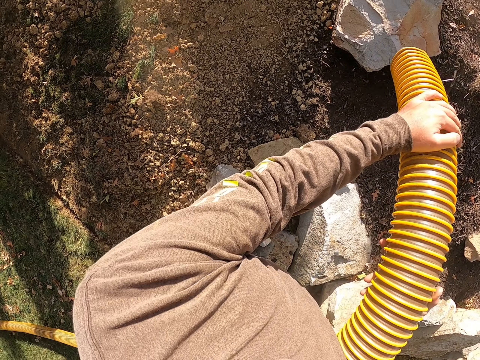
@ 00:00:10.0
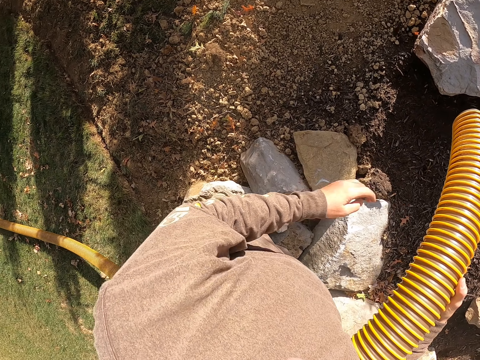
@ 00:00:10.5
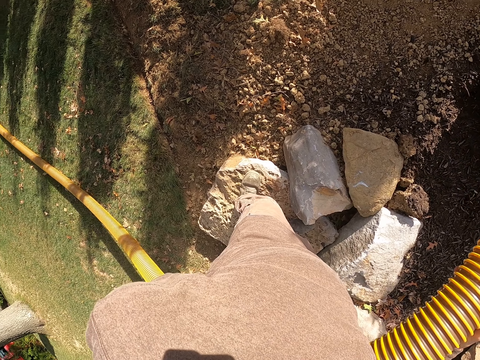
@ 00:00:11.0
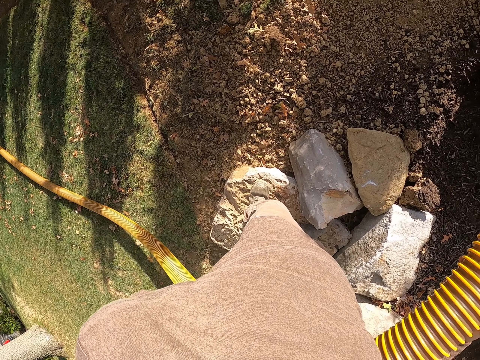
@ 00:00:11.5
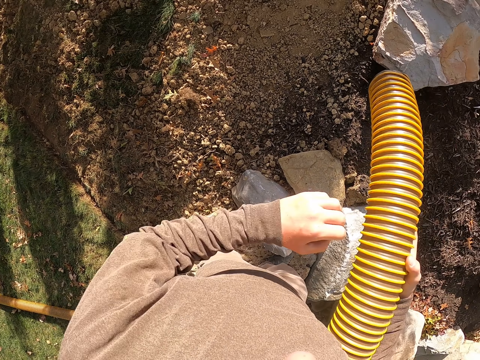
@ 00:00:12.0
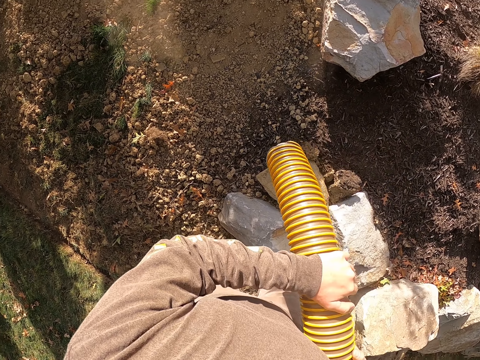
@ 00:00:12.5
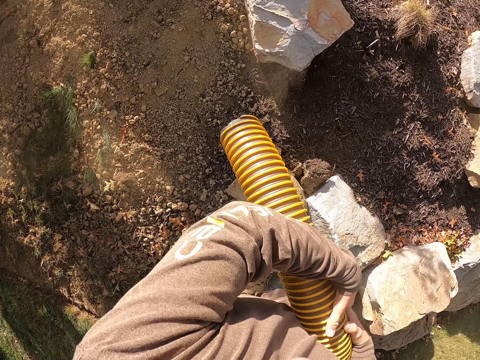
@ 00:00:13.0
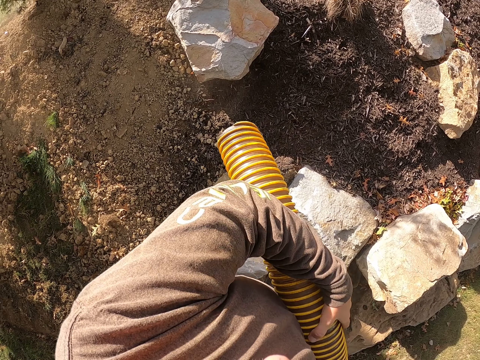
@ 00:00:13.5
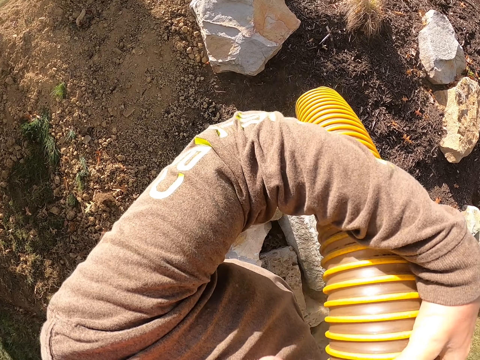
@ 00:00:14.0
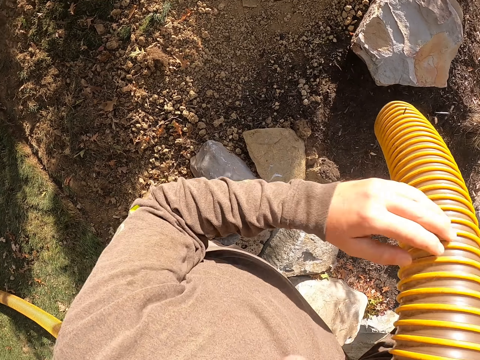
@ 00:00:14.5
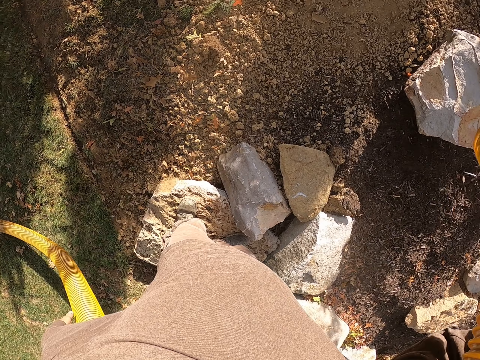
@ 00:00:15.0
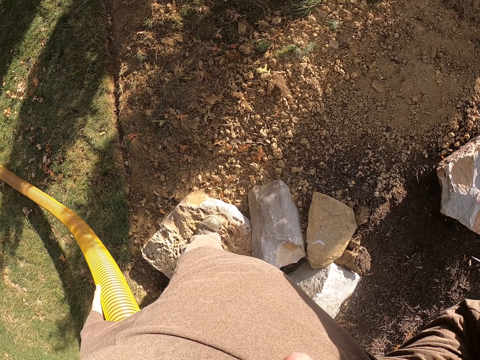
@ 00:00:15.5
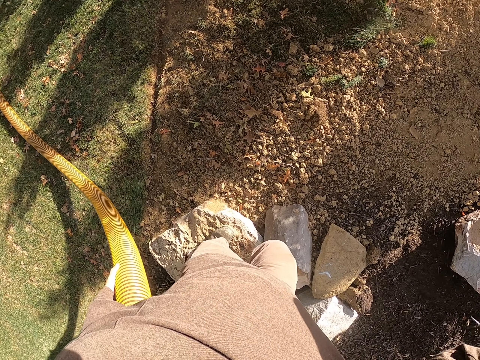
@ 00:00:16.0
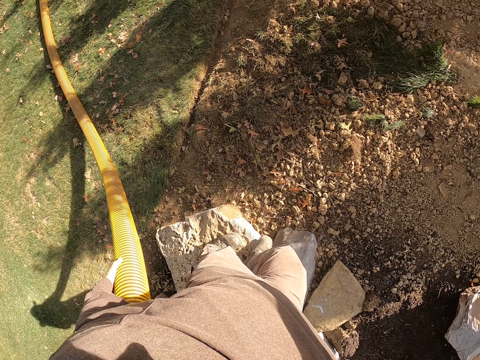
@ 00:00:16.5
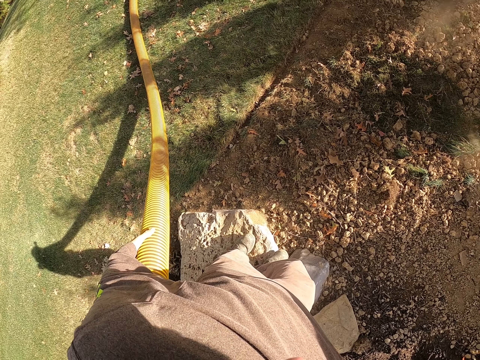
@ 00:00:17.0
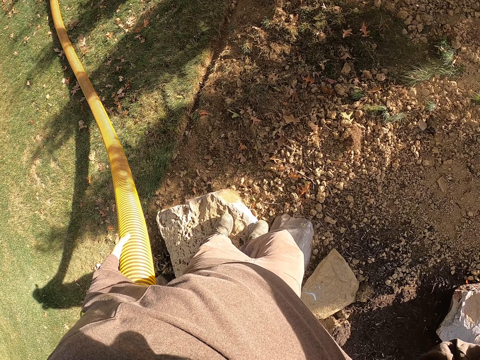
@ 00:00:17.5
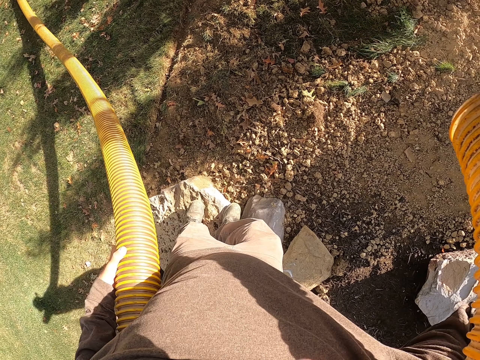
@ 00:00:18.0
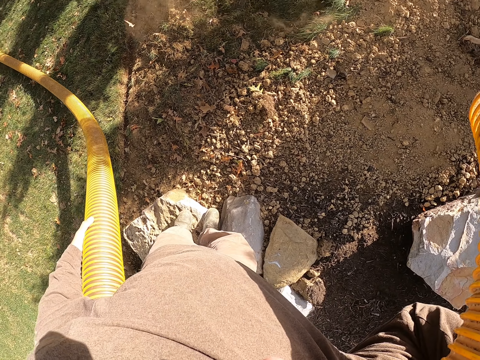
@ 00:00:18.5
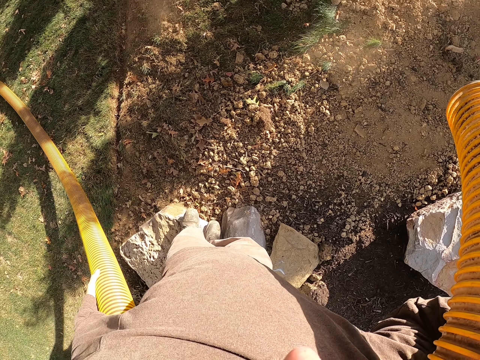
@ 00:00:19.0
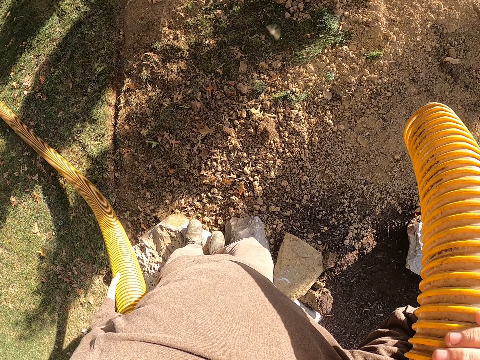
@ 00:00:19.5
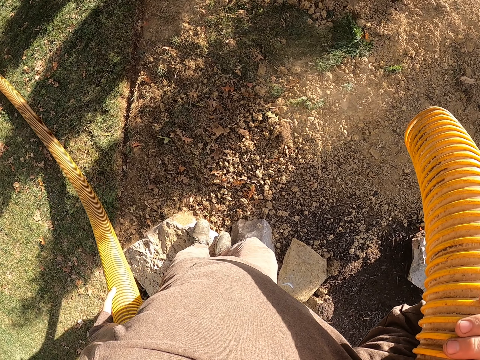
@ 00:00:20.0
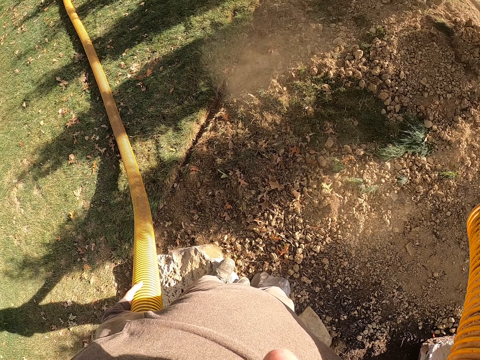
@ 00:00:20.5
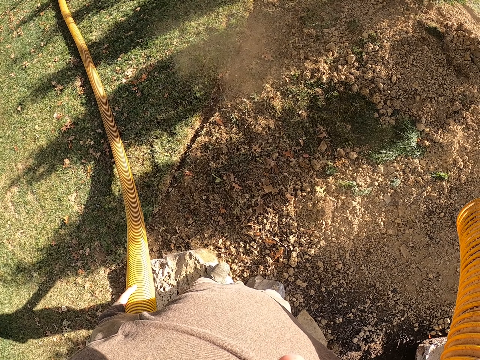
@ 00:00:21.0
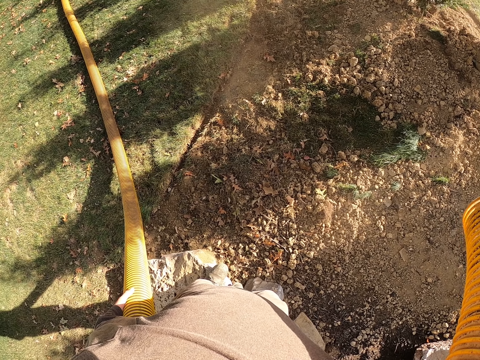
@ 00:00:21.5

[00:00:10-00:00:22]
The camera wearer looks around. They blow dirt with a blower. They spread manure in the garden with a manure spreader pipe. They touch the blower. They pull the blower. They blow dirt with the blower.

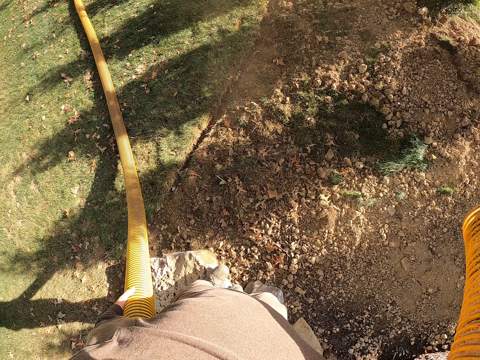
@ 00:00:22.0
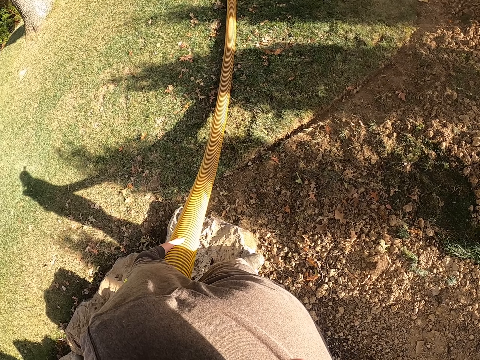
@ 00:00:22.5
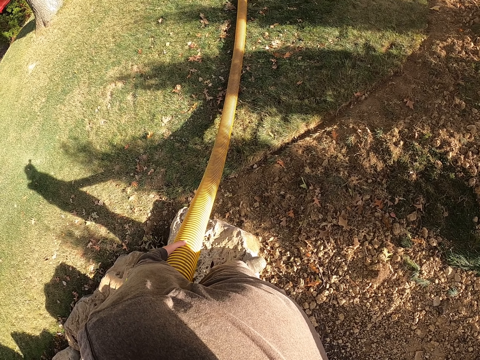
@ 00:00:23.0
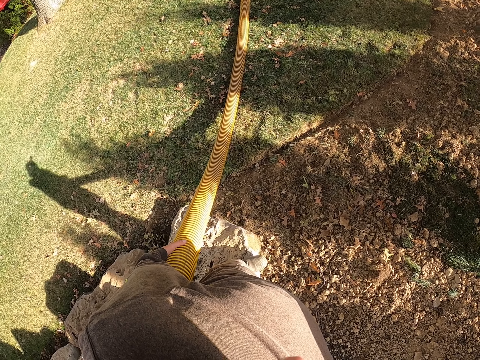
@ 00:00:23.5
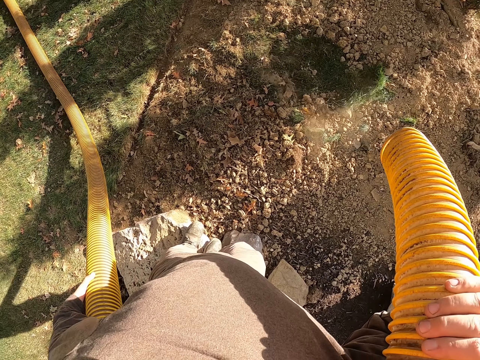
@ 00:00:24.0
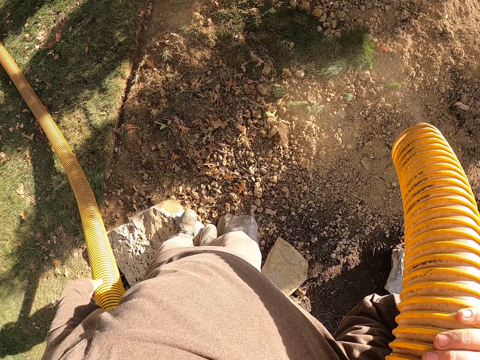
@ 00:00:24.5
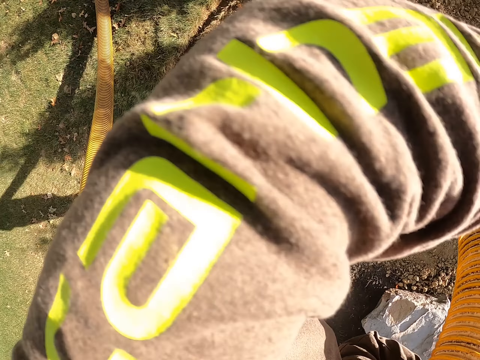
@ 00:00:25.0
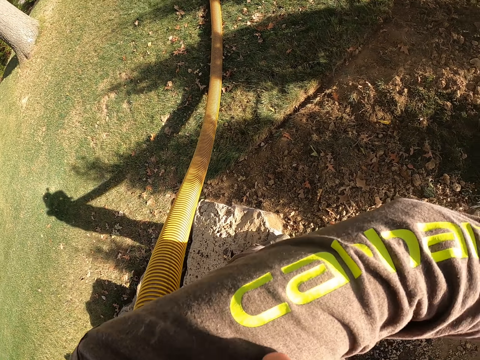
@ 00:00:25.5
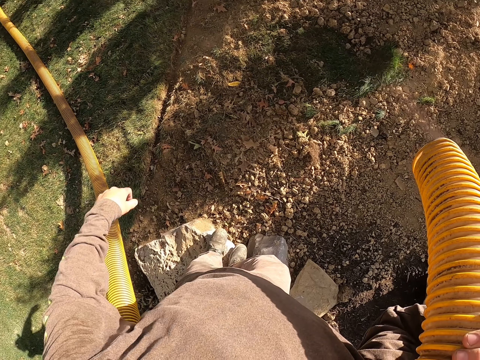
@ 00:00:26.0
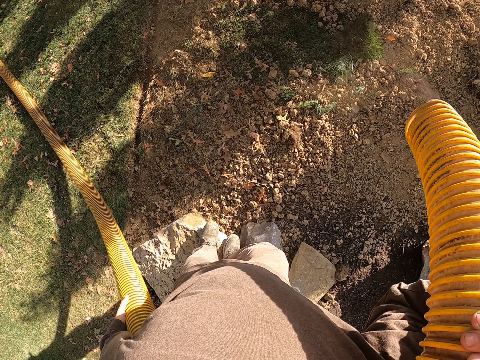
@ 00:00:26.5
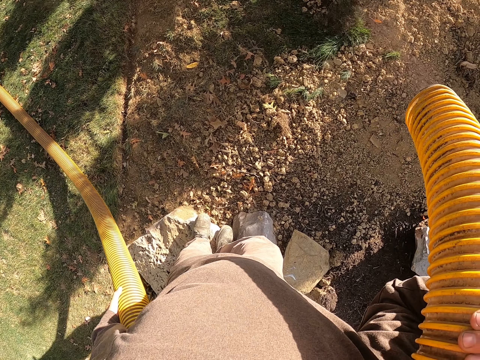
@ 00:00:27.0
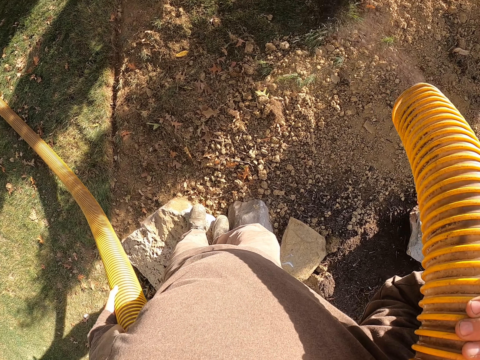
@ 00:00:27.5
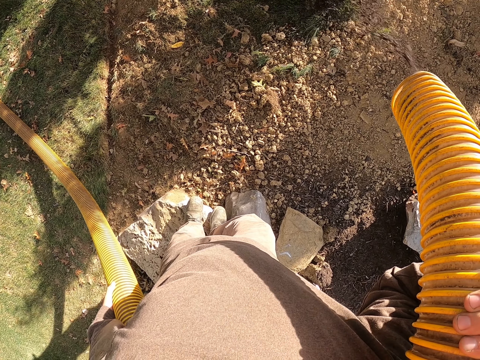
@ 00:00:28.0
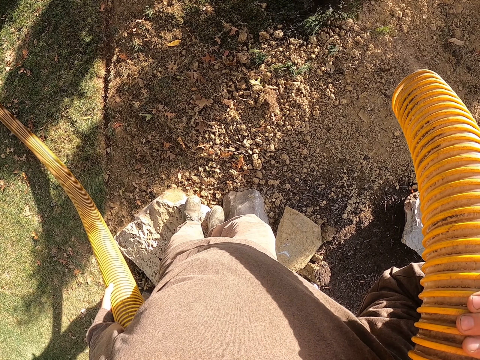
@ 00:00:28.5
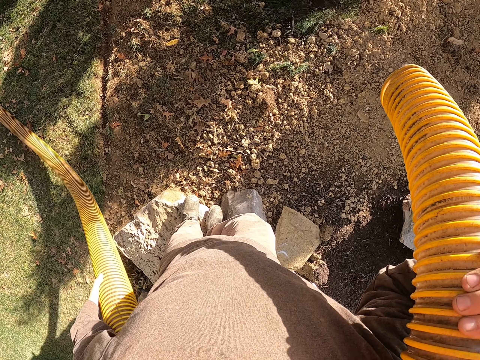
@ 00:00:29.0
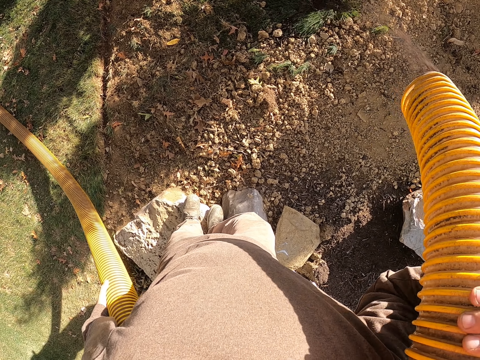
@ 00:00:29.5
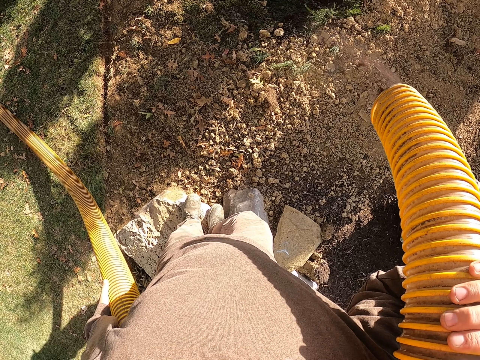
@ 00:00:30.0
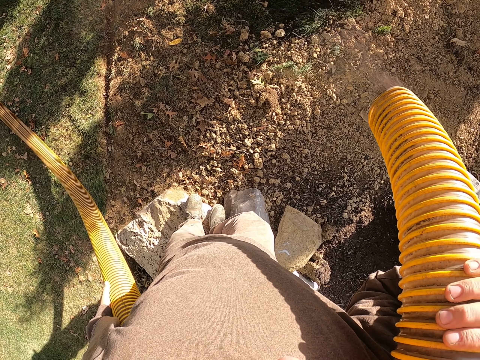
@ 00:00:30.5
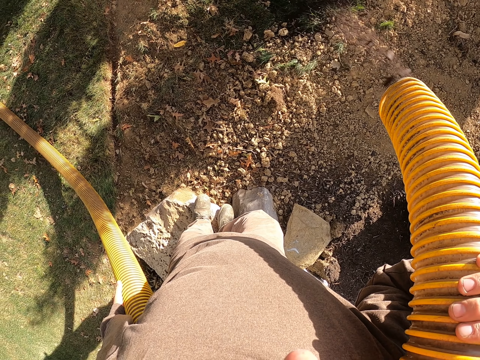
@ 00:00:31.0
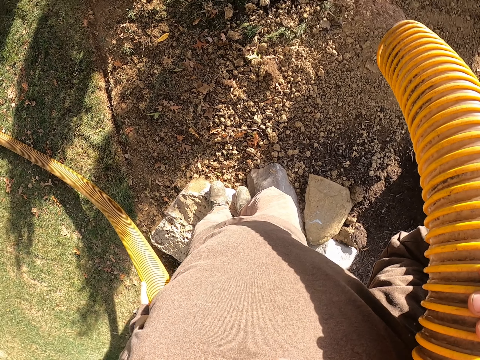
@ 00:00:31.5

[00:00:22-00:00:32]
The camera wearer looks around. They blow dirt with a blower. They stretch the hand. They release dirt with the blower.

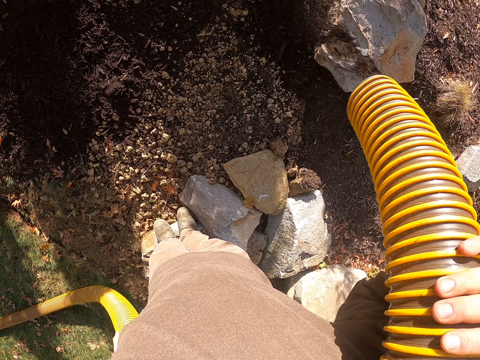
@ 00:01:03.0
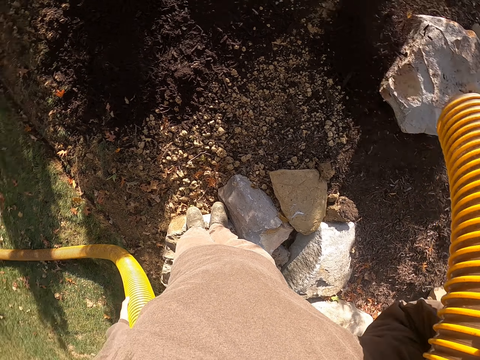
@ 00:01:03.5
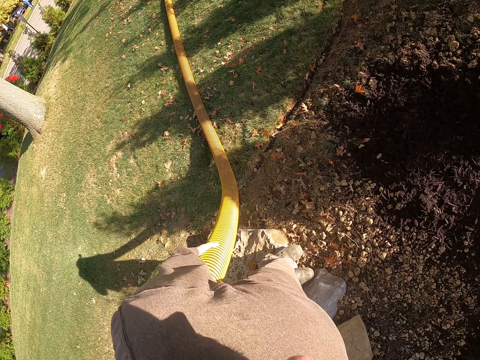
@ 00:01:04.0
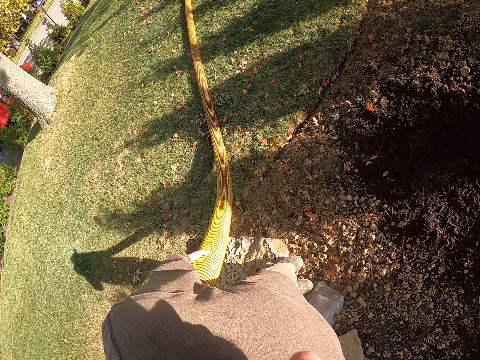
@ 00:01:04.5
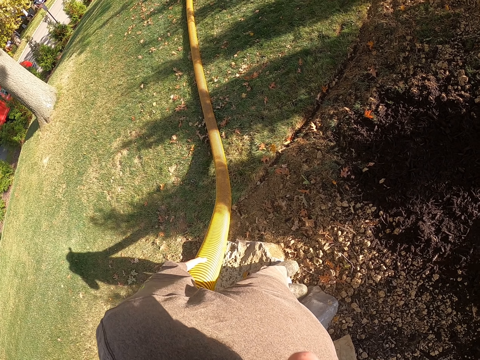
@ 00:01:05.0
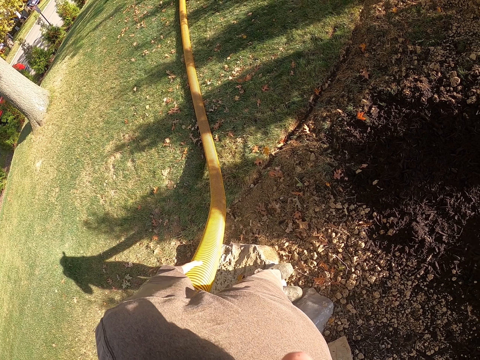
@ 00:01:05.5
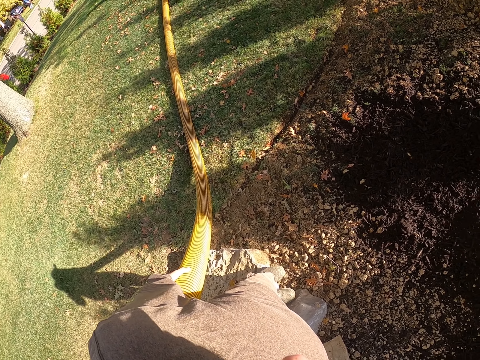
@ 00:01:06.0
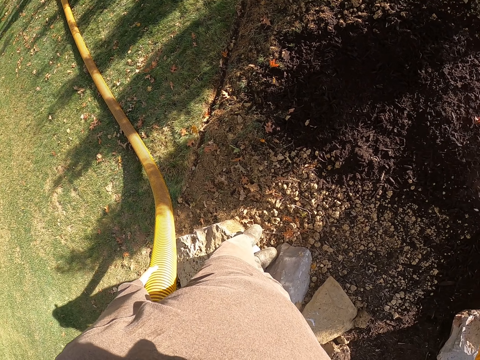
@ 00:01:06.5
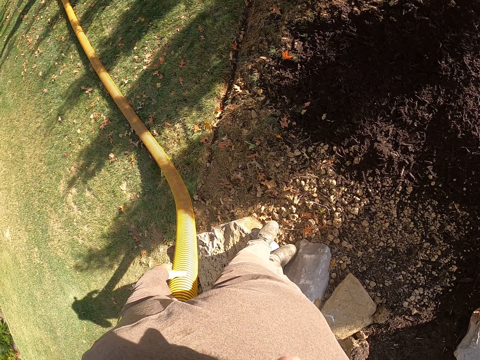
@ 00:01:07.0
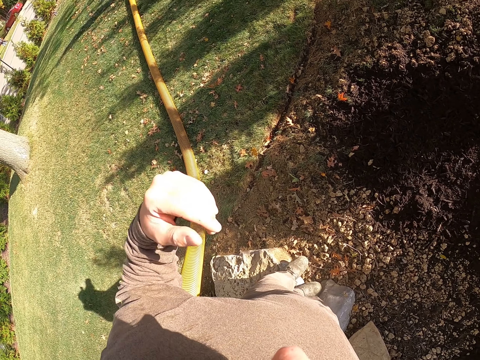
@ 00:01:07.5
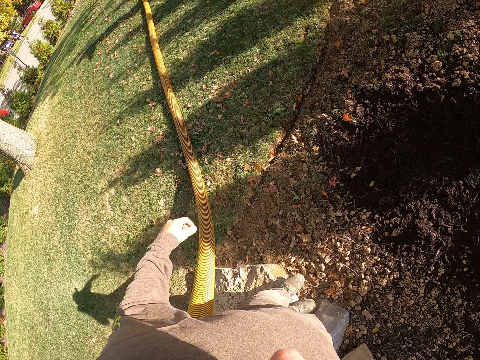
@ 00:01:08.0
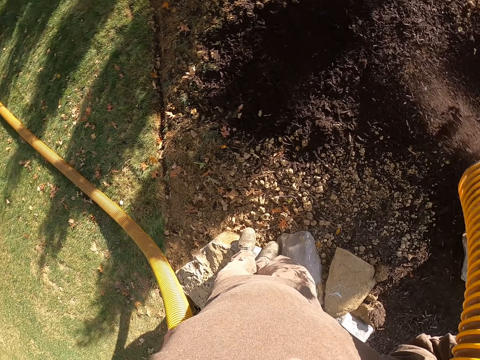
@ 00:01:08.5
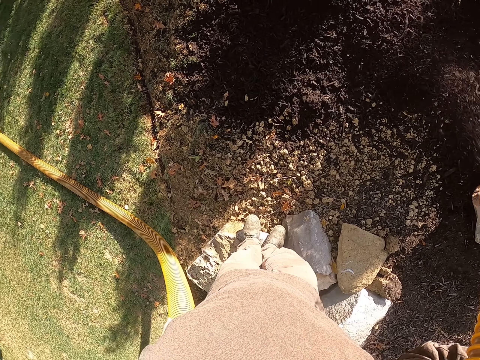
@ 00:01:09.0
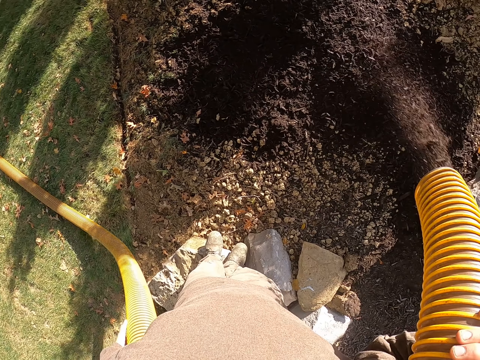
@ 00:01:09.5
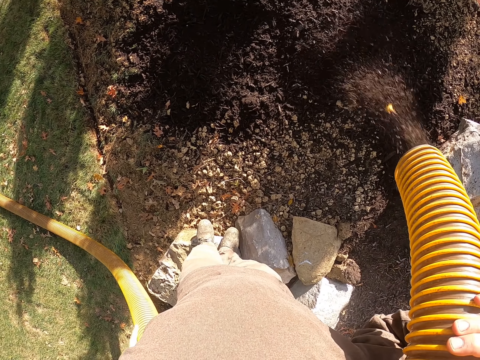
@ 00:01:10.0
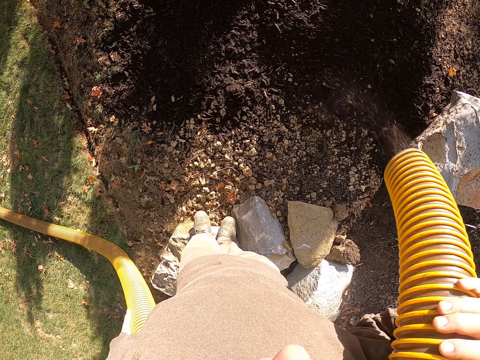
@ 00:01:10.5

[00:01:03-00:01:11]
The camera wearer looks around. They raise the hand. They release dirt with the blower.
